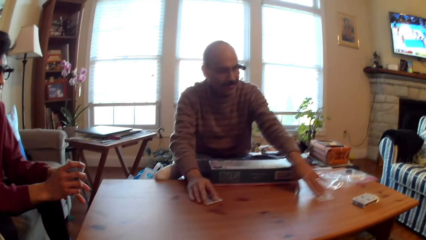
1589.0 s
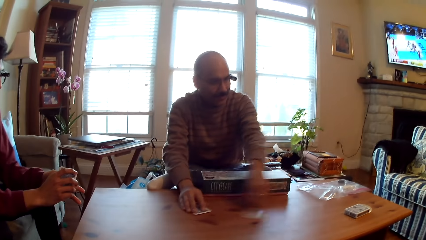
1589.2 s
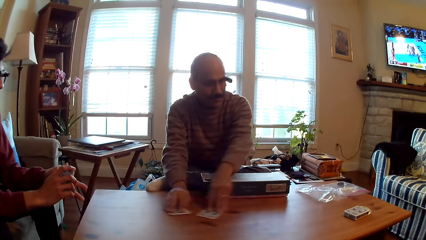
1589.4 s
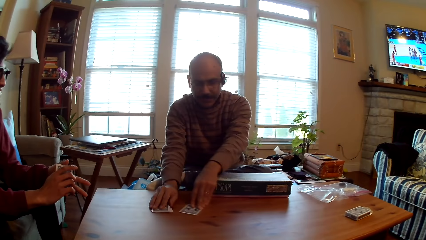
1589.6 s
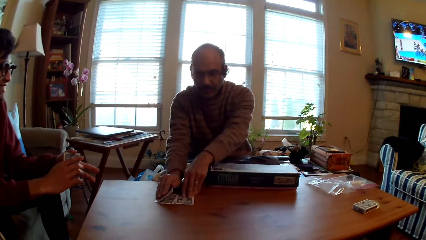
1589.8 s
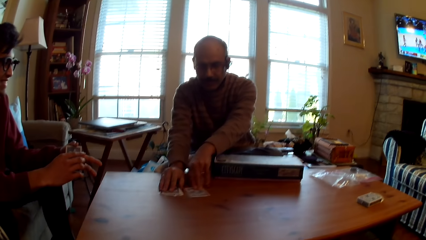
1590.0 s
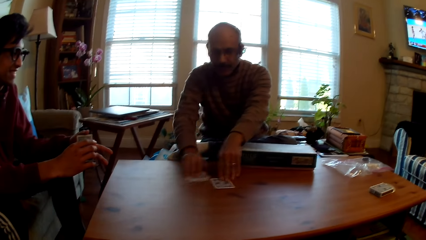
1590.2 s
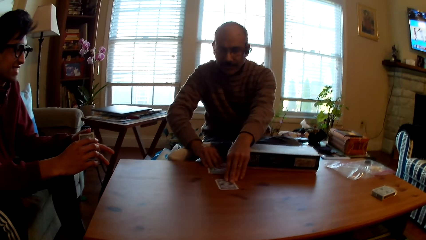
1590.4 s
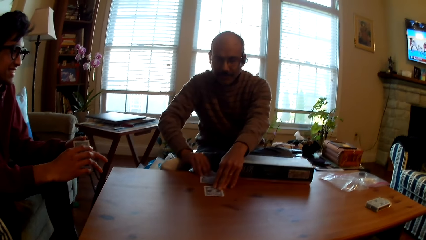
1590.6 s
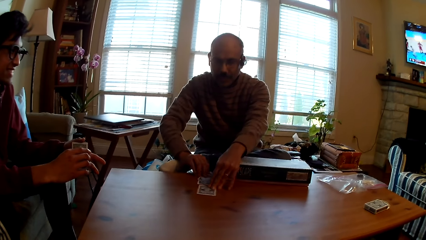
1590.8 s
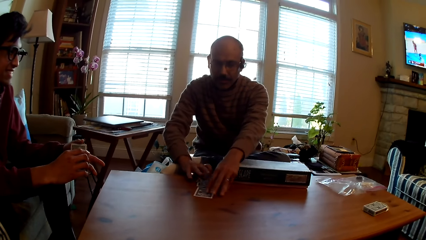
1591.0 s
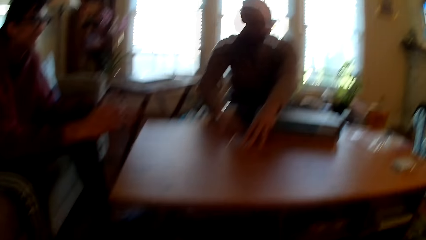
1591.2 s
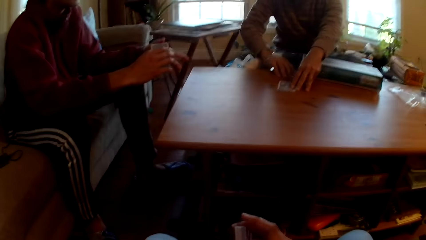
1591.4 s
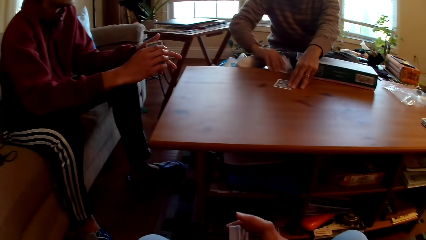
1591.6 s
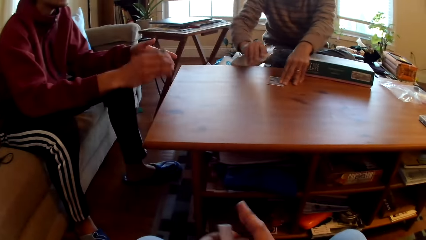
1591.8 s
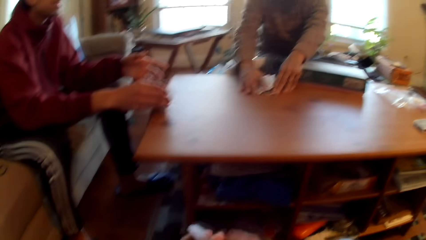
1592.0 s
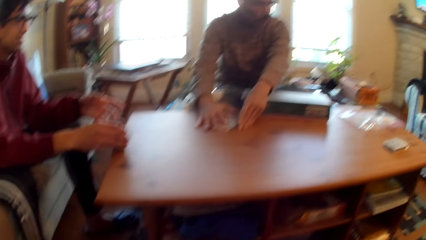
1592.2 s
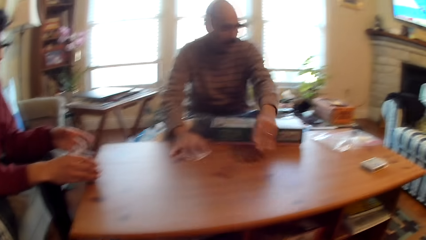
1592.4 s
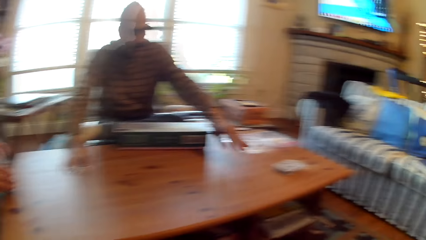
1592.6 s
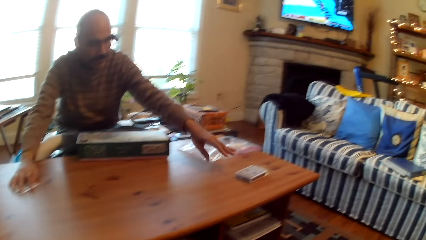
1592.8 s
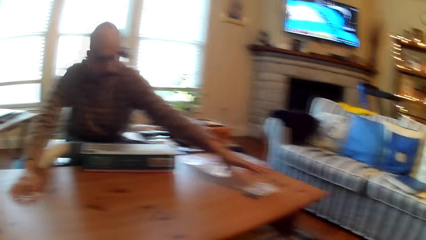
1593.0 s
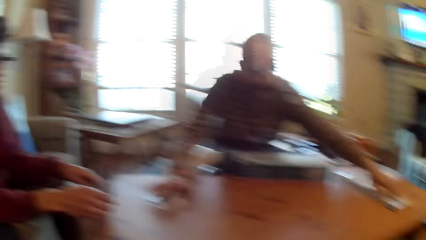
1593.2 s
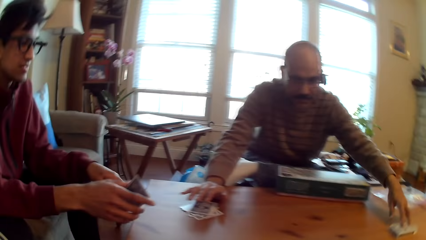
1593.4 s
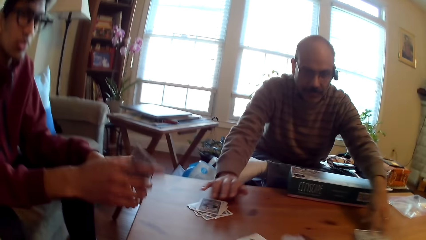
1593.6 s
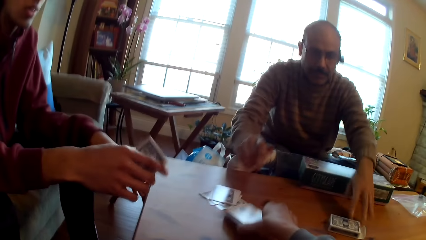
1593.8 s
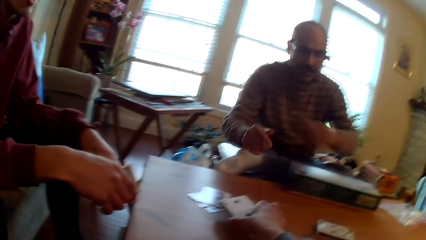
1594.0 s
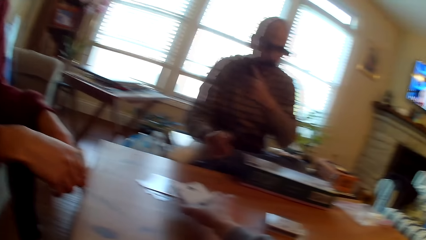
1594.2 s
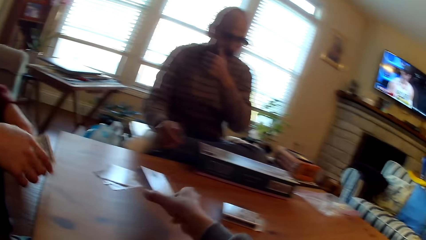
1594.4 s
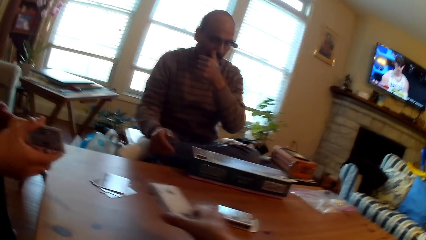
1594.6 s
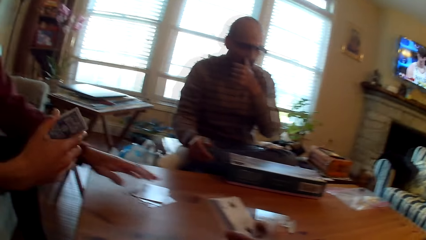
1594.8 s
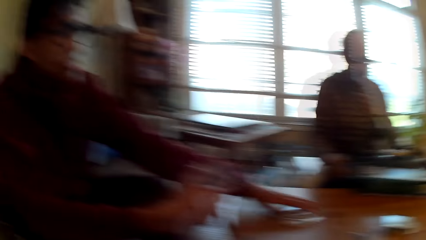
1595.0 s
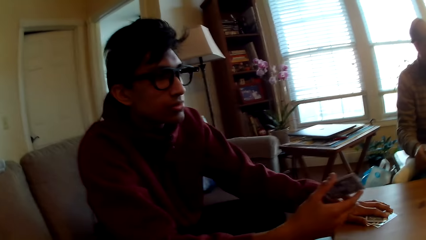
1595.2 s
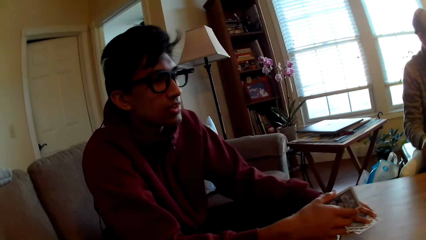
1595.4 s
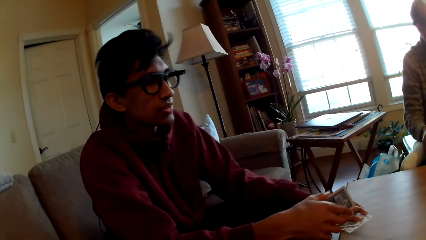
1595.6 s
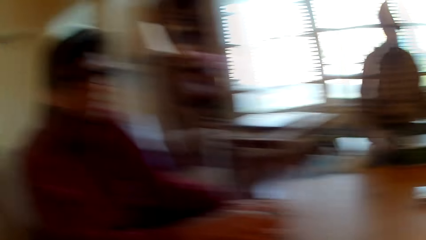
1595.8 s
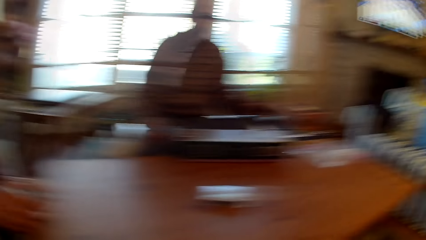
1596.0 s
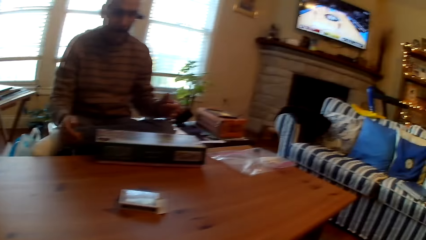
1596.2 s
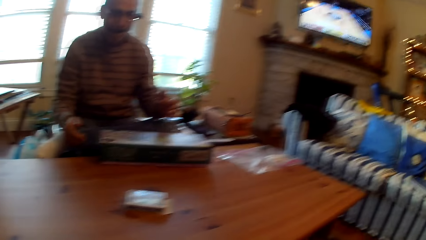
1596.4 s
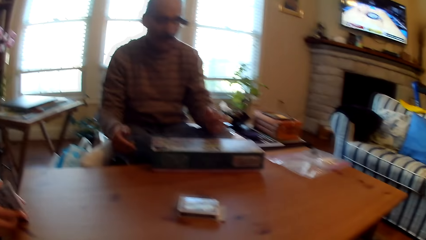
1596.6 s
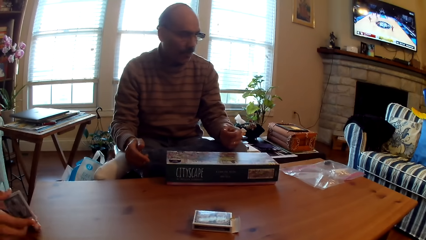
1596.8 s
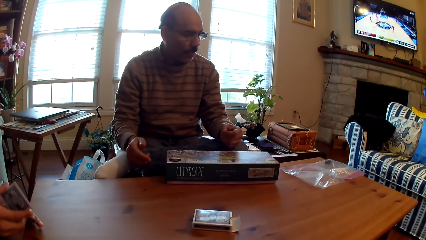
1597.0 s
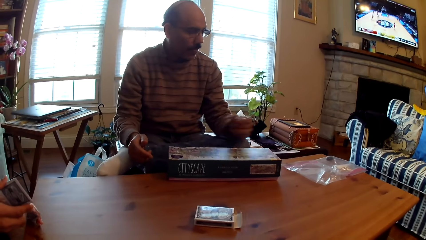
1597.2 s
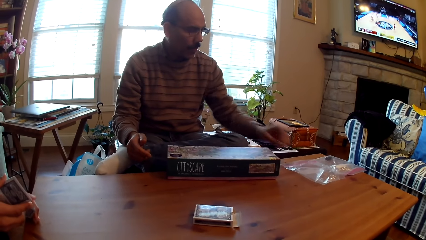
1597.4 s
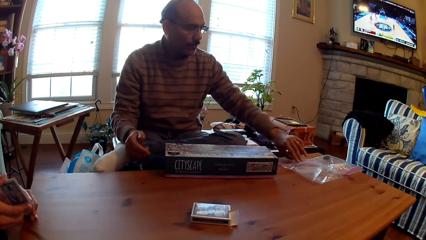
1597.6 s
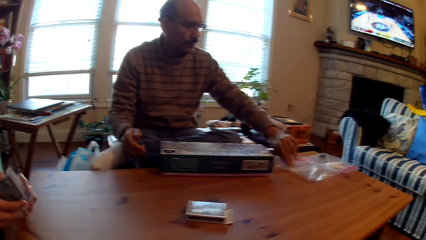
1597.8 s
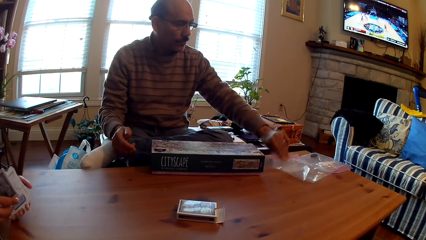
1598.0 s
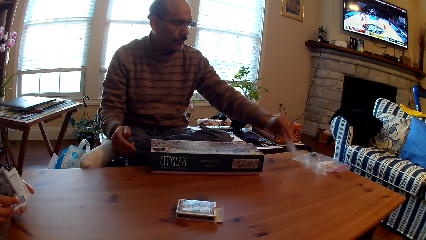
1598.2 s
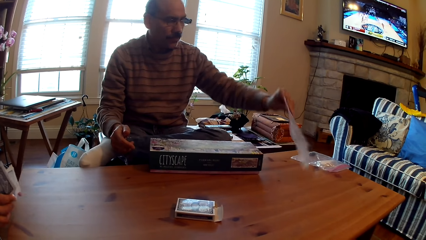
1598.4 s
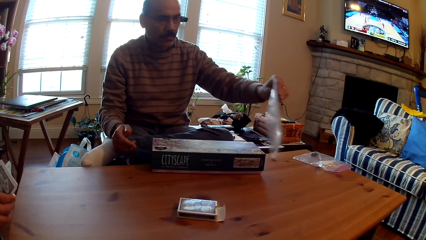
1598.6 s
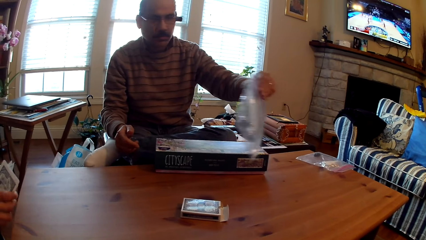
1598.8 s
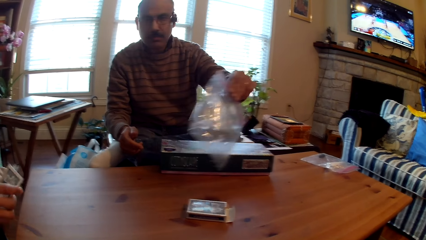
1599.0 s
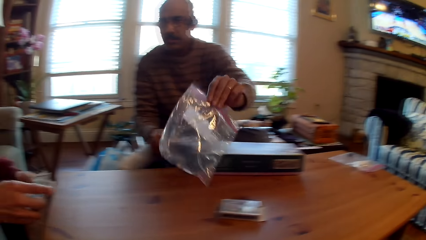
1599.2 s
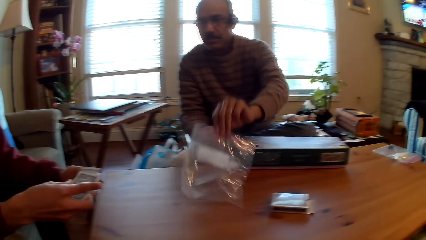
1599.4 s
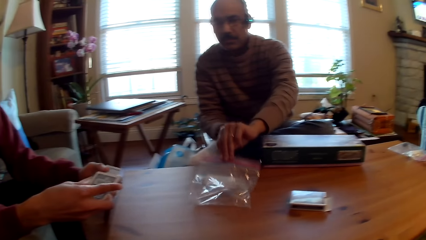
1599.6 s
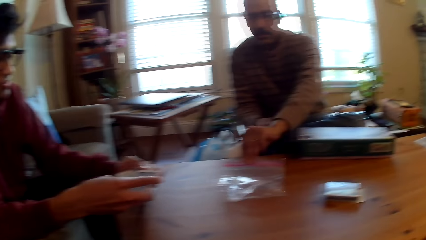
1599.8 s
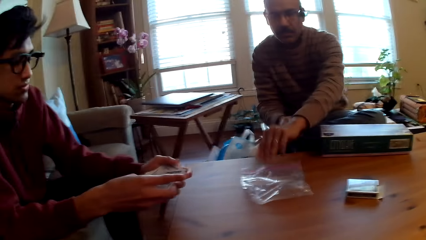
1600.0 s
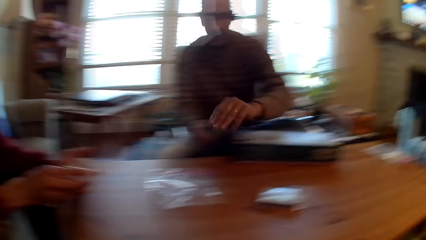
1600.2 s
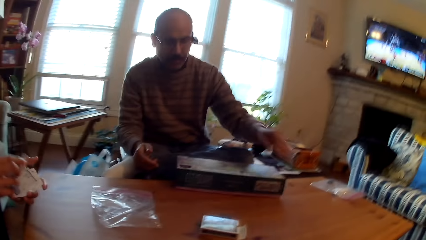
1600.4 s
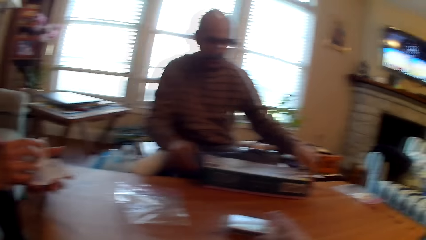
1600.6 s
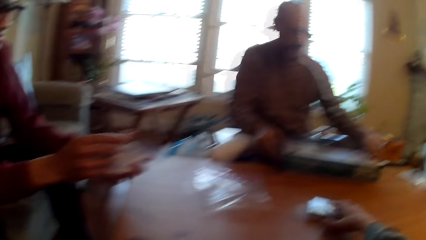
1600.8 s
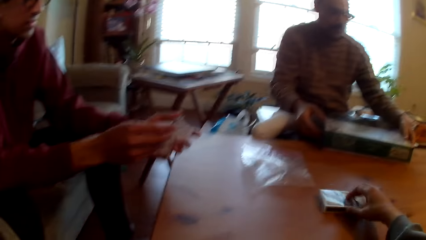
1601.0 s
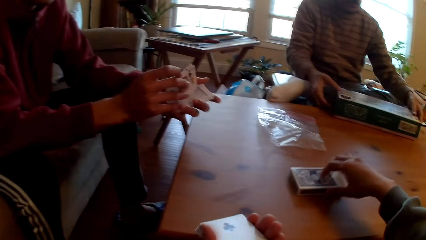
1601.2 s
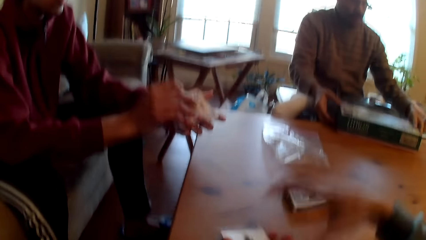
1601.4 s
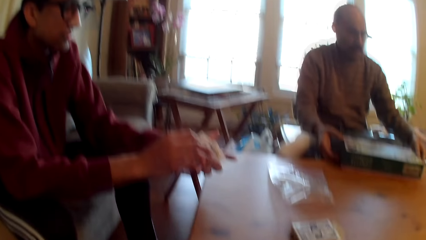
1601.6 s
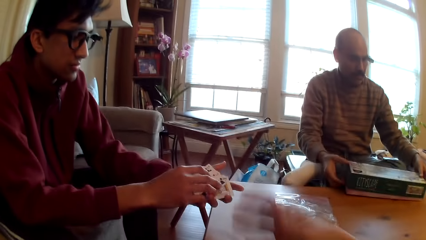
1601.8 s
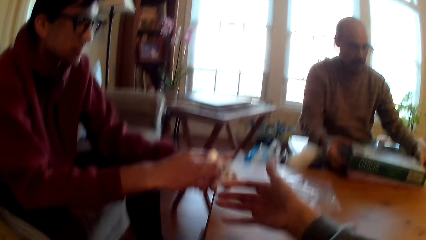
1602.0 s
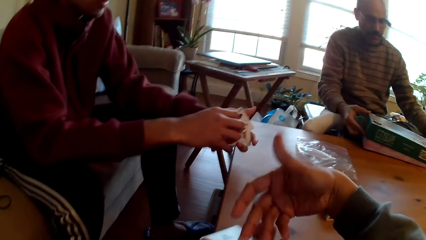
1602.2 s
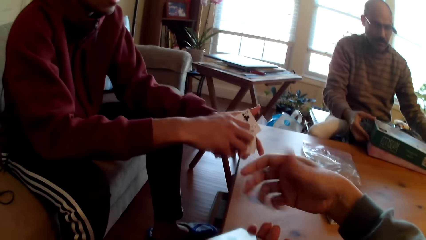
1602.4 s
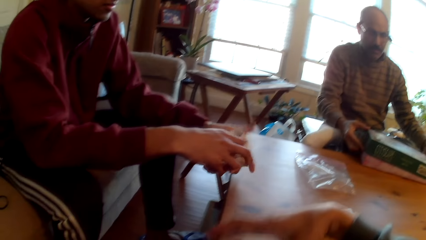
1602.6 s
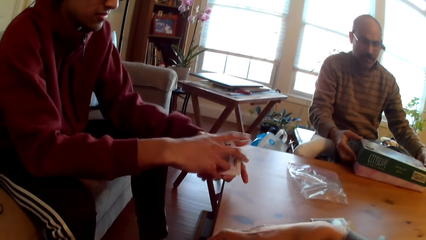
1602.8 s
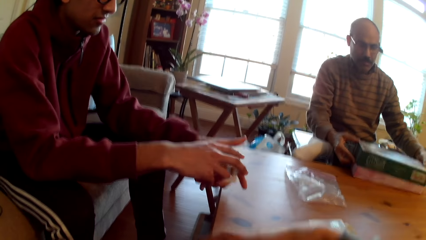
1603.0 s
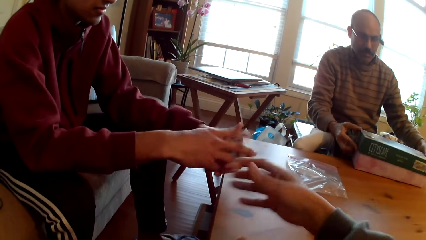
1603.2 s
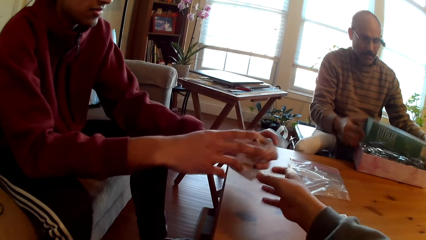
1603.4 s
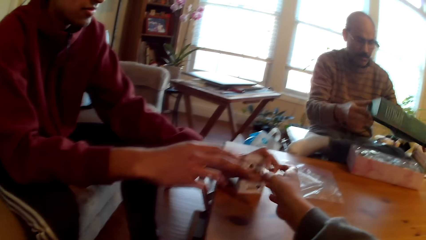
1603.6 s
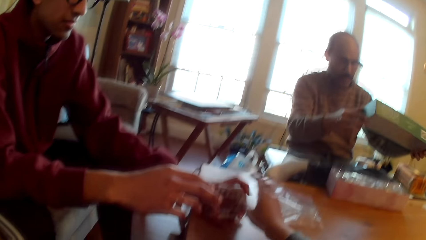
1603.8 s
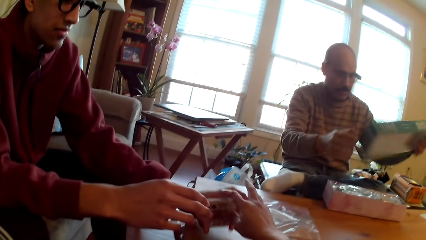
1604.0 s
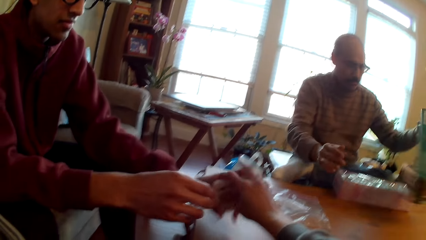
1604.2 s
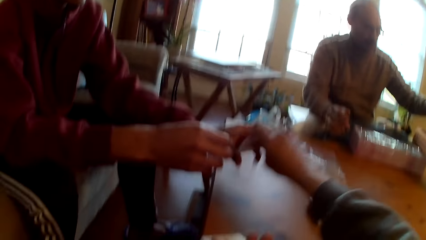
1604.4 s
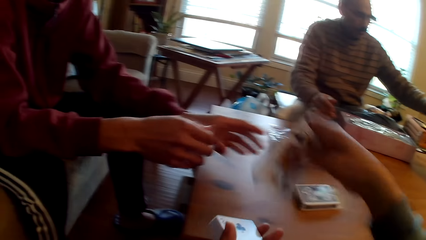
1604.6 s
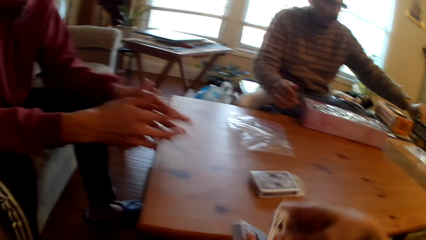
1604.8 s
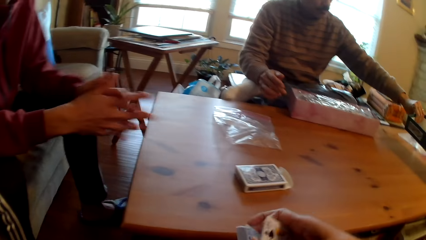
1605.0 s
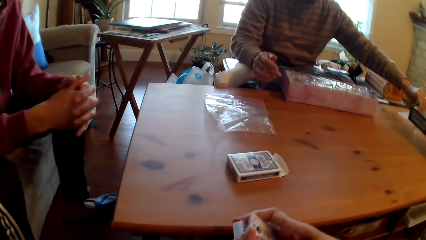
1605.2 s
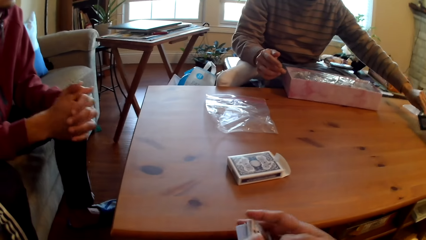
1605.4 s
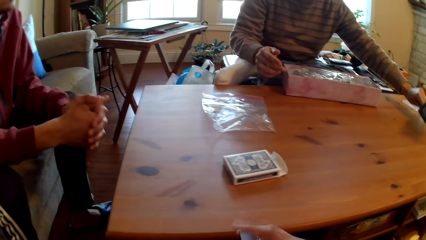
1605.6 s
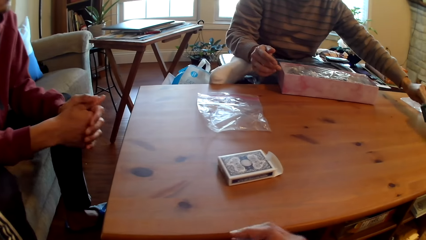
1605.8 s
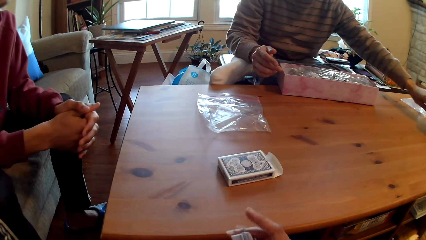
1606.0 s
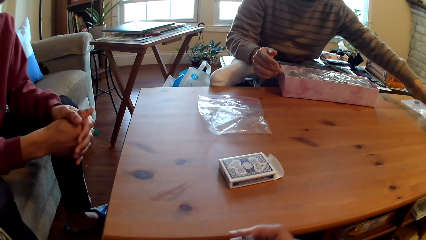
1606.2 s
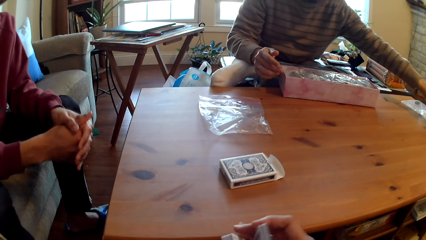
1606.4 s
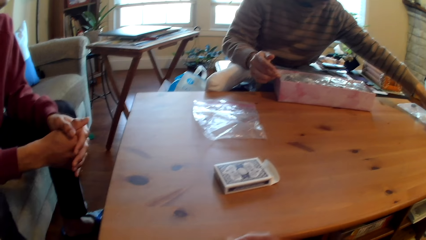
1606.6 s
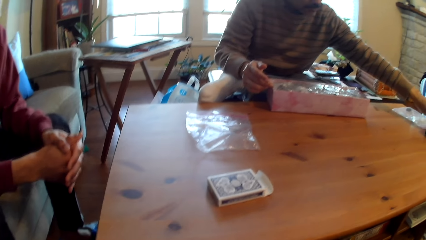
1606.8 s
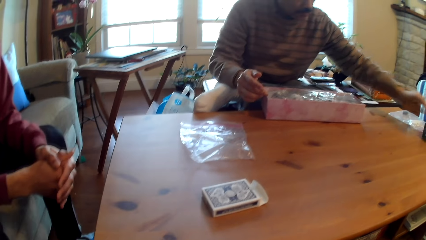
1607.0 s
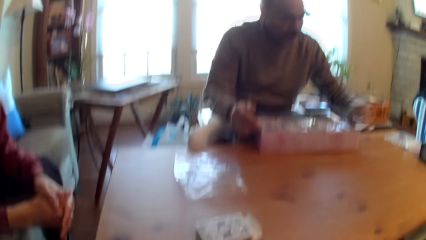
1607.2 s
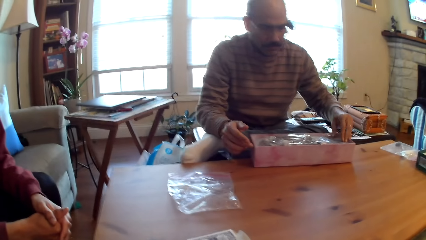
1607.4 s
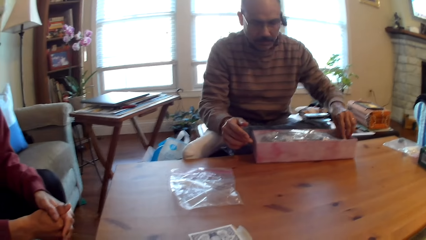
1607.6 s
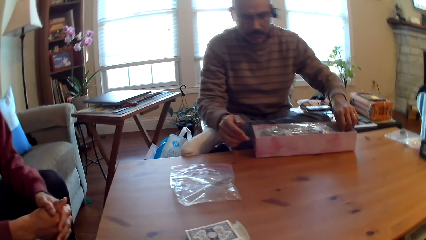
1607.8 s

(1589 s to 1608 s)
A person drops a box on the table and drags cards on the table. The person throws cards. The camera wearer picks up cards. The person picks up cards. The person picks up plastic paper. The person moves the paper. The camera wearer plays cards. They move the card box. They move the right hand. Another person gives the camera wearer cards. The first person opens the box. The camera wearer takes the cards. The first person places a cover on the table.
